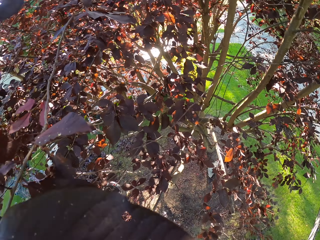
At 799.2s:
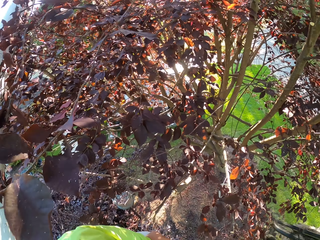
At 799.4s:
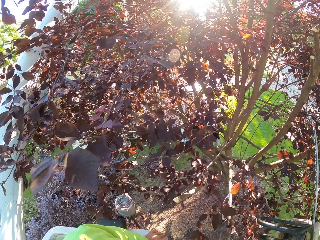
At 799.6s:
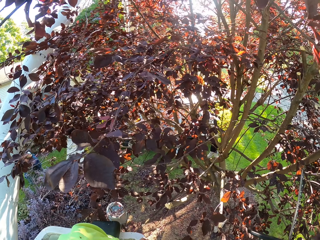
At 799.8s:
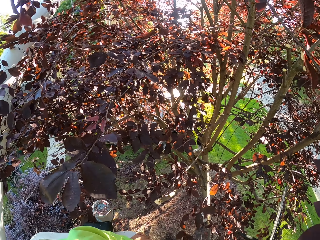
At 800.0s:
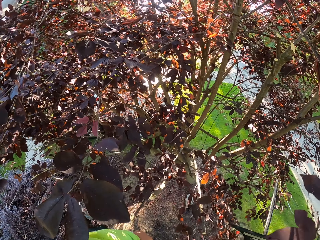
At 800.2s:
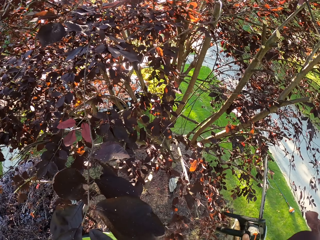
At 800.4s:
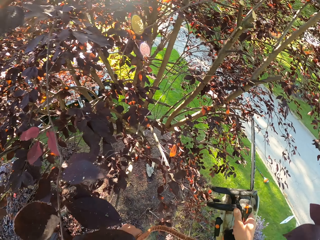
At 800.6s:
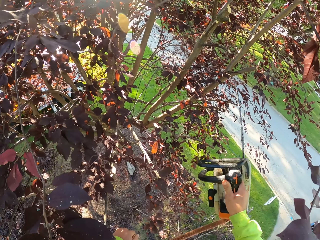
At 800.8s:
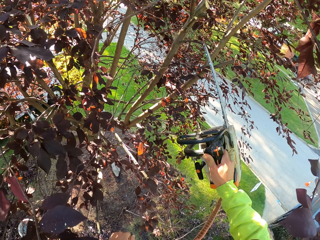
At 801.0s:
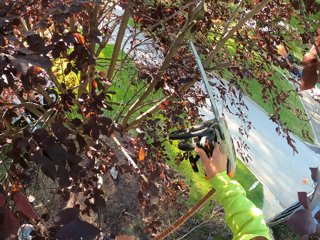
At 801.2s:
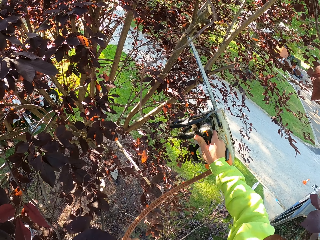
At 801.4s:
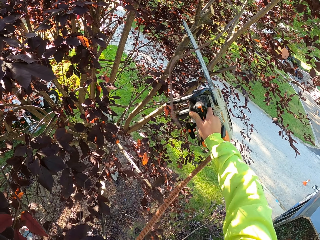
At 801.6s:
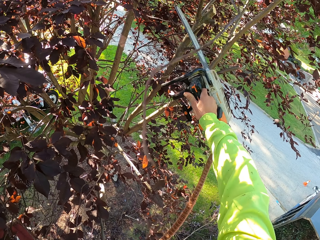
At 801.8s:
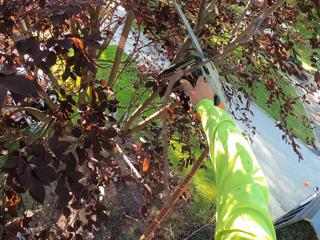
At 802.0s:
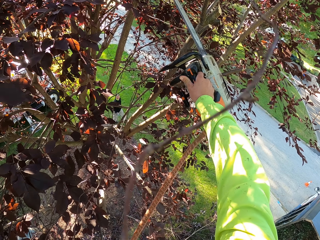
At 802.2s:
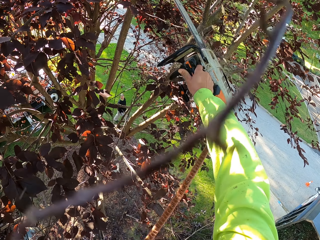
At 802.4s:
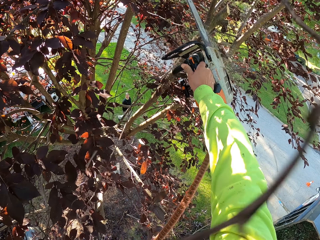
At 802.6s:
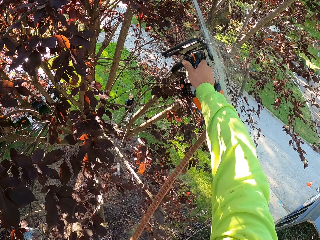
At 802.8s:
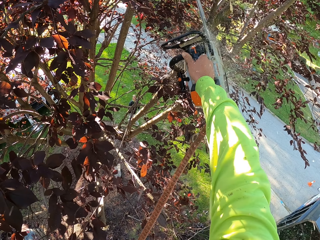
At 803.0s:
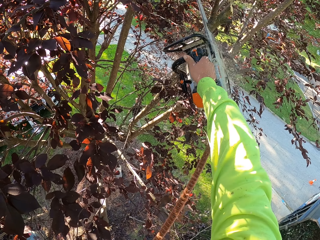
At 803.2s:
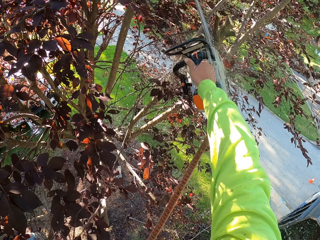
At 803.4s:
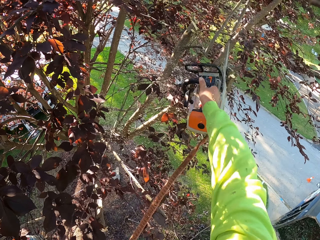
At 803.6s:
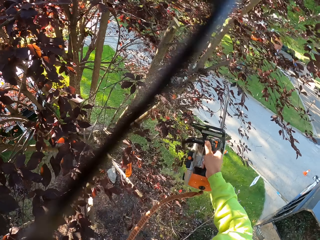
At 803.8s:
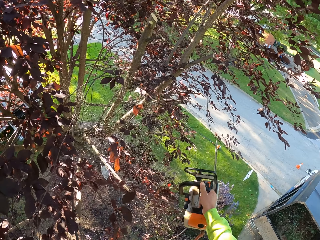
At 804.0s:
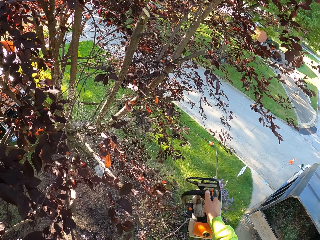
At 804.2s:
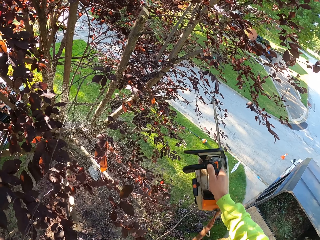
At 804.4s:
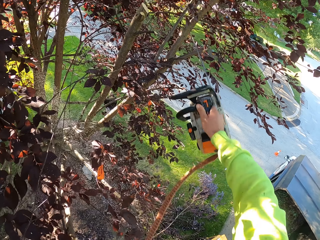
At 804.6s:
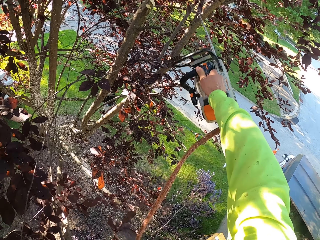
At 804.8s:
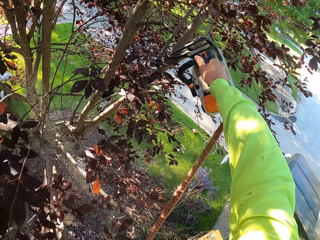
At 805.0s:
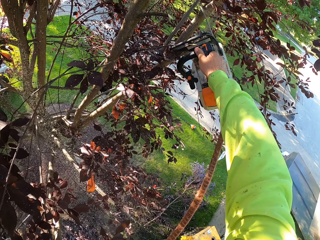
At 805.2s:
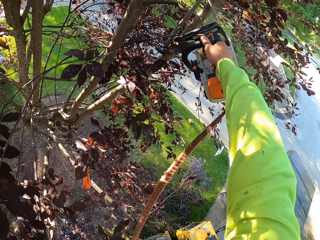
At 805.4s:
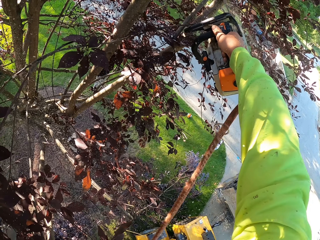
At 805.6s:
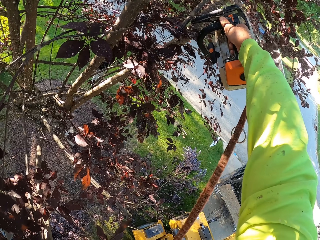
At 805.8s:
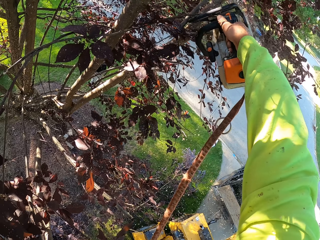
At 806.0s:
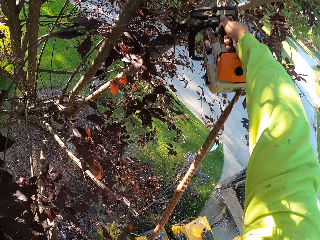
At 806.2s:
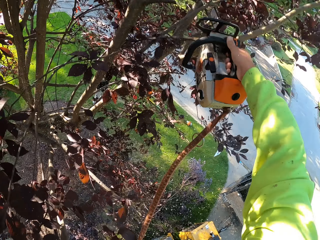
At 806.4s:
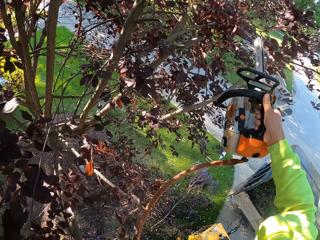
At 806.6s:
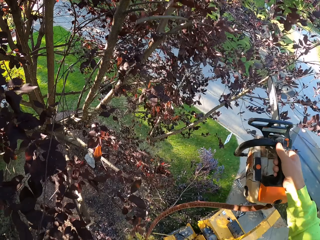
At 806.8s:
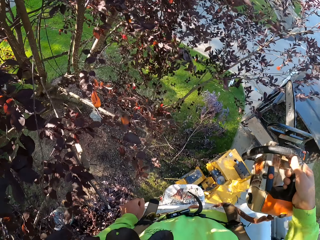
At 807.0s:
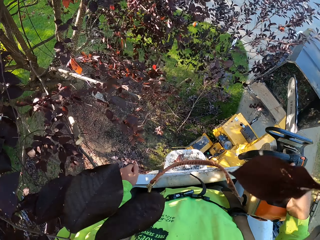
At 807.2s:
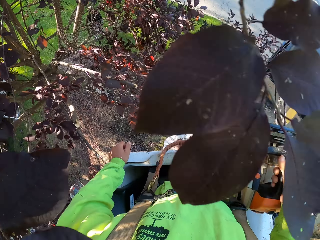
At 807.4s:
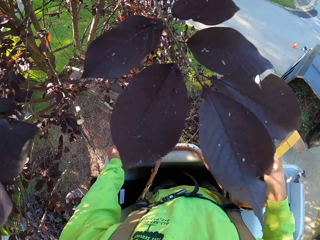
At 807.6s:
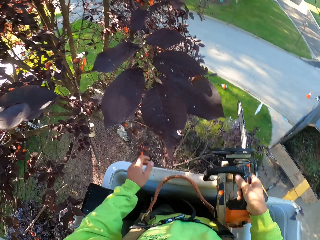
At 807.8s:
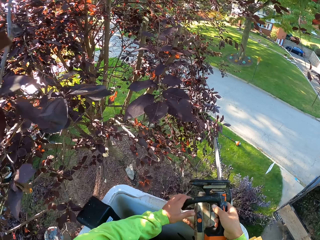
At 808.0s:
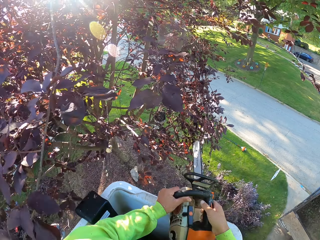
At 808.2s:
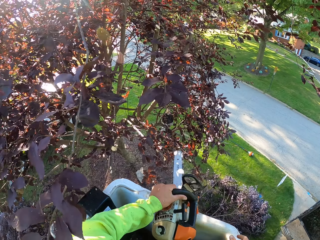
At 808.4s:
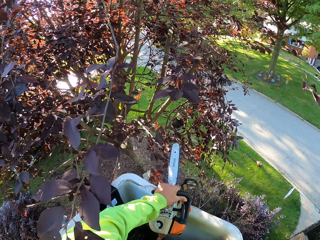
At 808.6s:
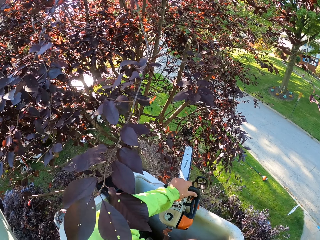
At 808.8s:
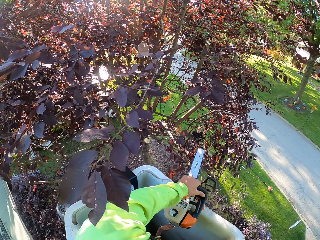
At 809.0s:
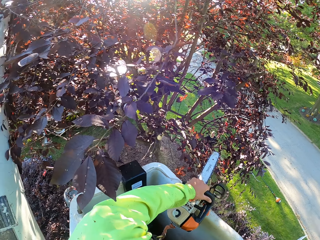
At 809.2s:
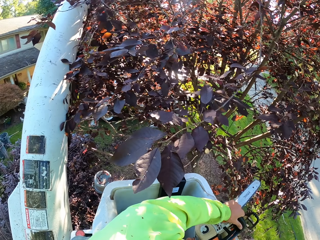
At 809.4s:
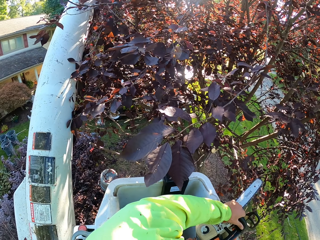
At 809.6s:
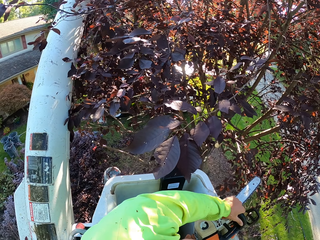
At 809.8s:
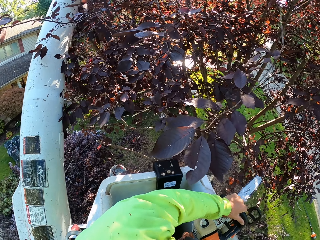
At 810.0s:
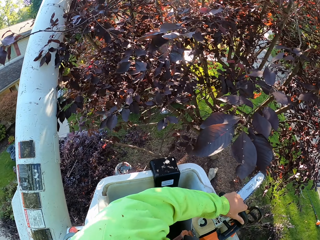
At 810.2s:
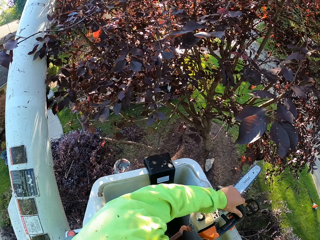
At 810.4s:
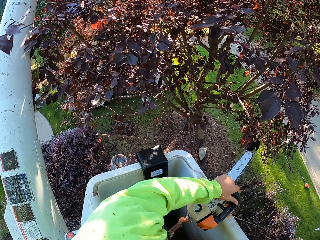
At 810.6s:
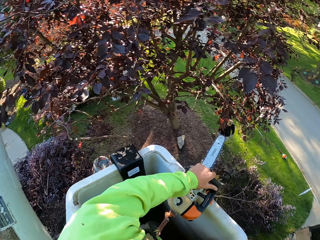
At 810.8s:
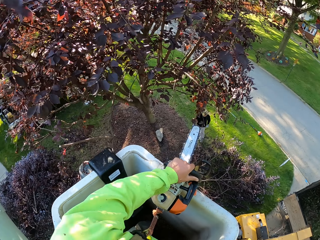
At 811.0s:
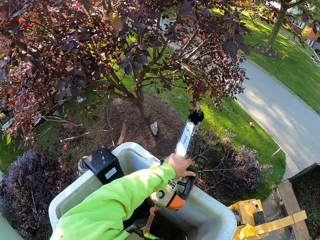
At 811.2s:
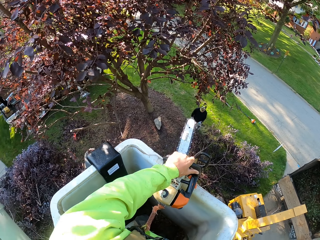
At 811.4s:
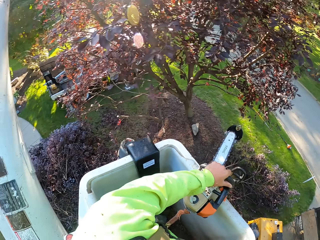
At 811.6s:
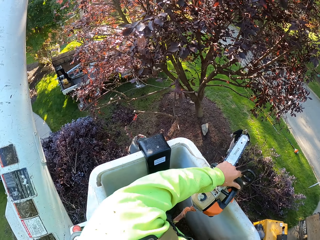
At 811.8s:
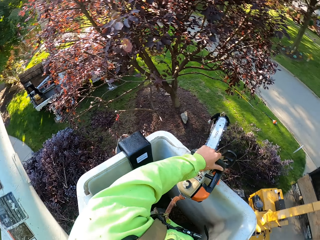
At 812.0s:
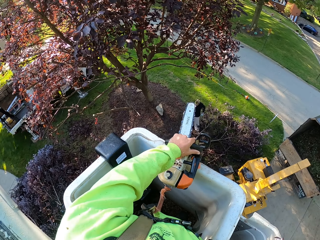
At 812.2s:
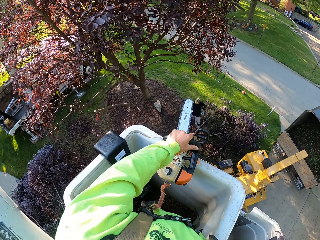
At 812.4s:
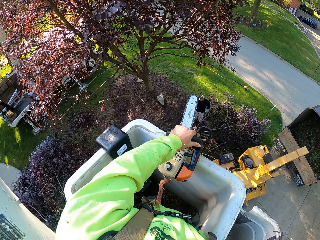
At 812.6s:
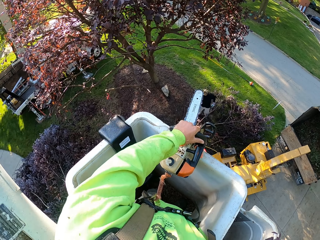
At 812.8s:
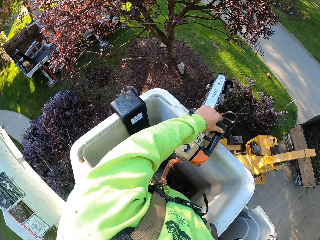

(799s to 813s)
The camera wearer cuts some branches of the tree with the chainsaw in his right hand. He transfers the chainsaw to his left hand from his right hand. He controls the bucket lift.

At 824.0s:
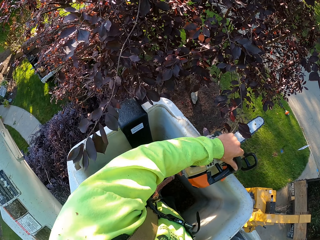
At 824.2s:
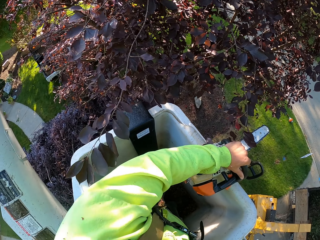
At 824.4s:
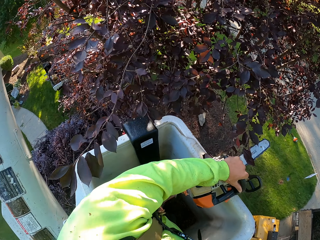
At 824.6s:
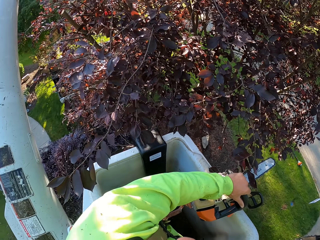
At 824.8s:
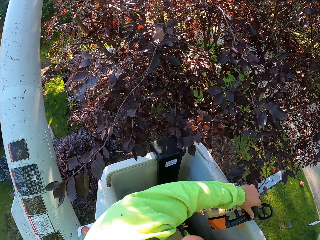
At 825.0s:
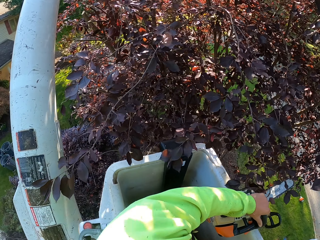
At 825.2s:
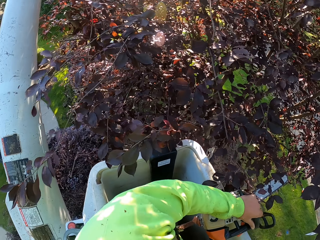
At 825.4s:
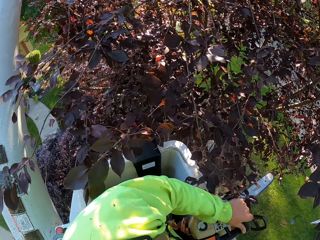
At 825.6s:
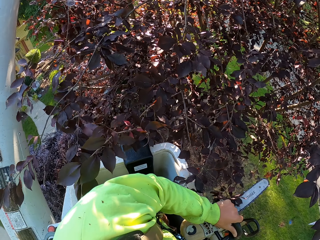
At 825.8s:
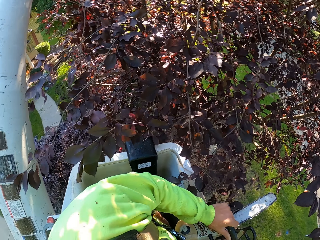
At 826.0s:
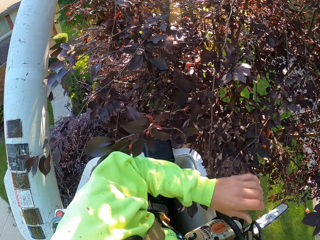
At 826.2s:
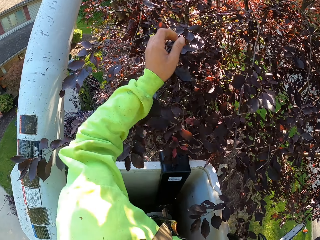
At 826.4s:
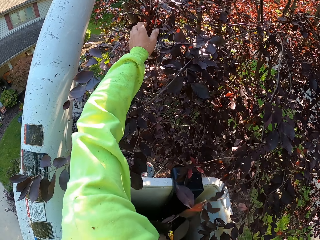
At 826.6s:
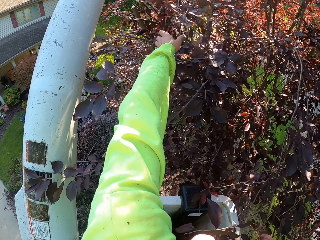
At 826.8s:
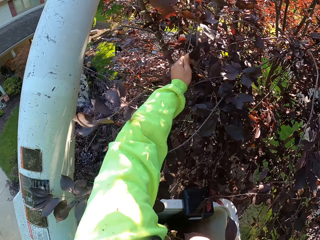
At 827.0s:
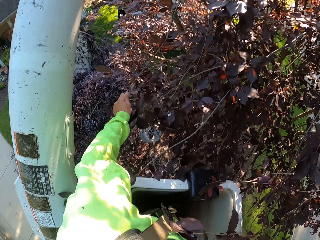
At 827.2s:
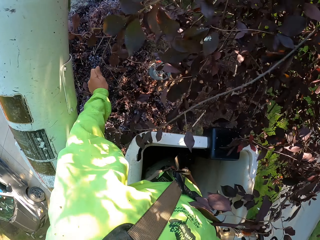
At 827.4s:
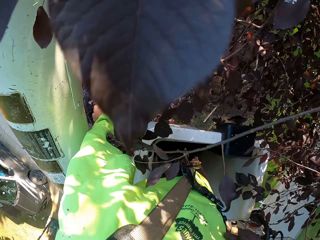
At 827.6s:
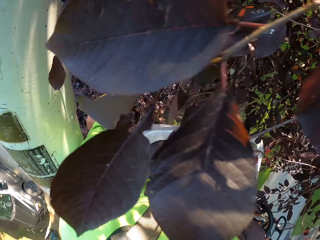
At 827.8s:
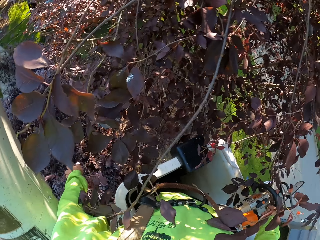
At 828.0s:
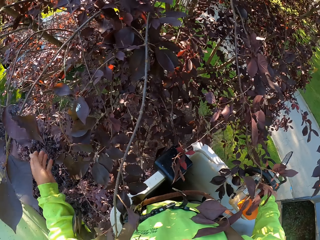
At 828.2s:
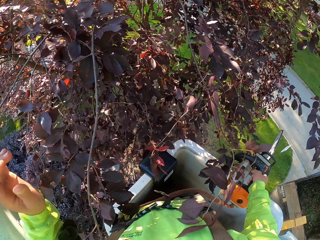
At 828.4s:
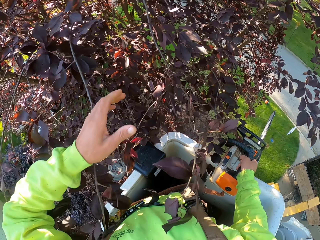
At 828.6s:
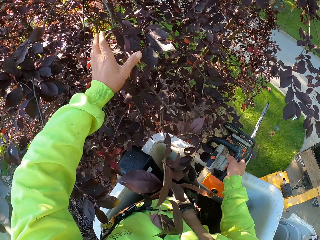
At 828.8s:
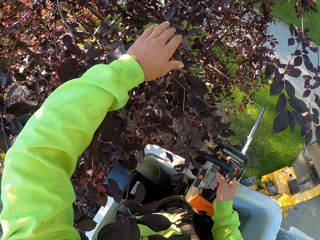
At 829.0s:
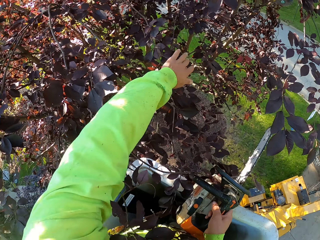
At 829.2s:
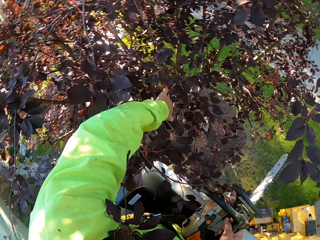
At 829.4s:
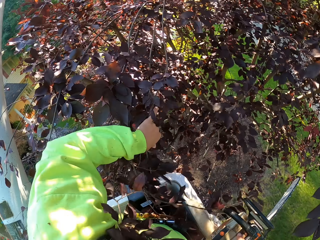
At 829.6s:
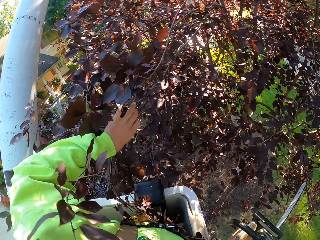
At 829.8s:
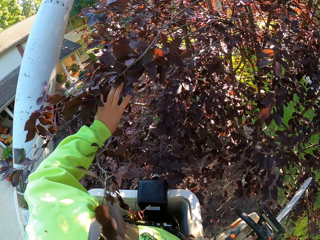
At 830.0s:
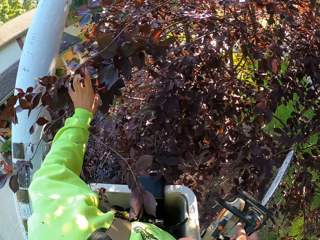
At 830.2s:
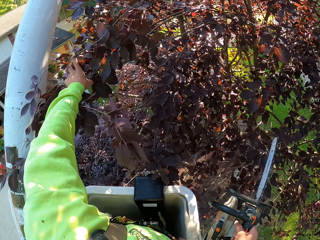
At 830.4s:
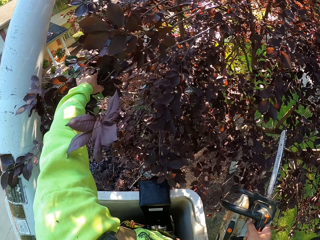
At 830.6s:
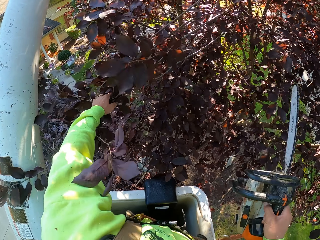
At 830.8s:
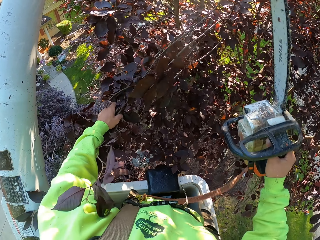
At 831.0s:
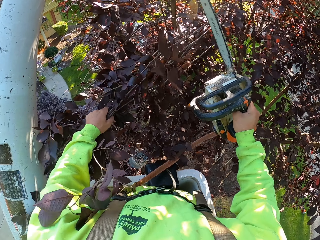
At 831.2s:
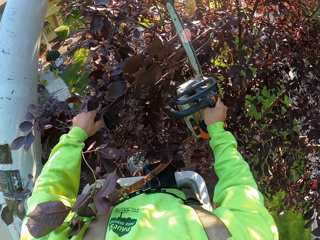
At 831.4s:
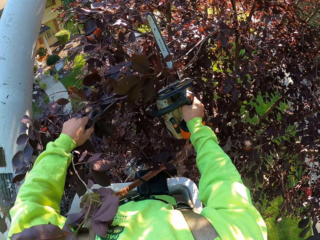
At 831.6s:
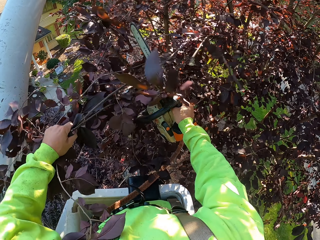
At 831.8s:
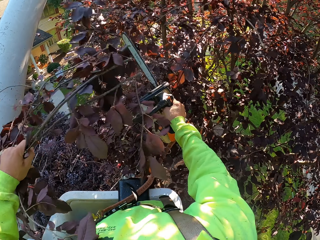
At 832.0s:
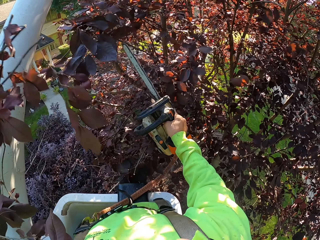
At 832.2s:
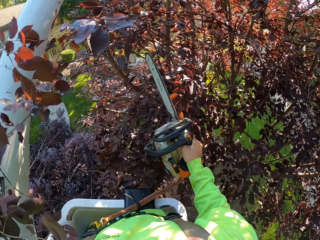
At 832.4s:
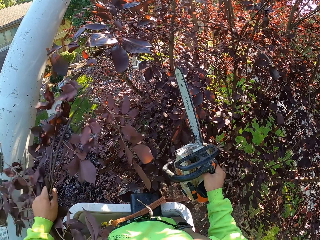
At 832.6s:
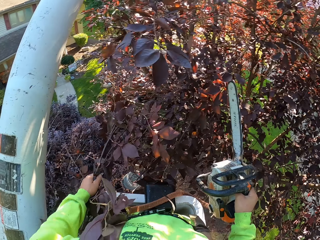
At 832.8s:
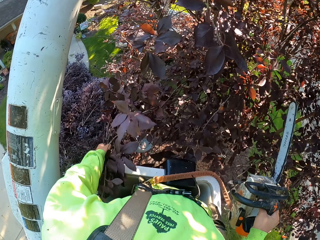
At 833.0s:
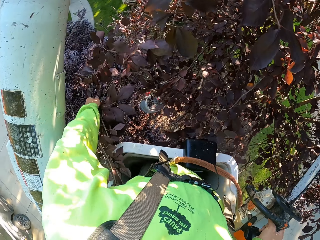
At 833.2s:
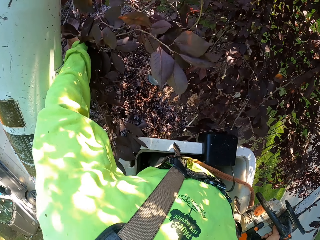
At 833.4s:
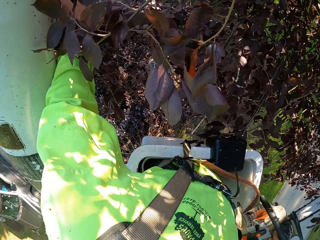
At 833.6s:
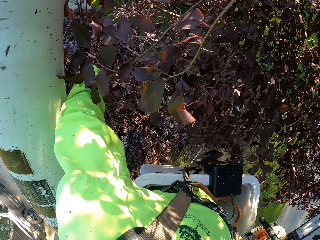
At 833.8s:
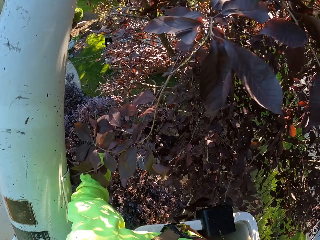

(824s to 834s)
The camera wearer drags down a tree branch with his left hand. He holds the tree branch. He pushes some tree branches to the left with his left hand. He cuts the tree branch with the chainsaw in his right hand. He drops the tree branch on the ground with his left hand.
